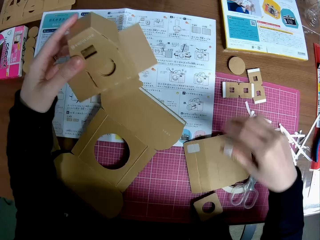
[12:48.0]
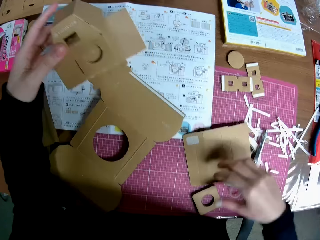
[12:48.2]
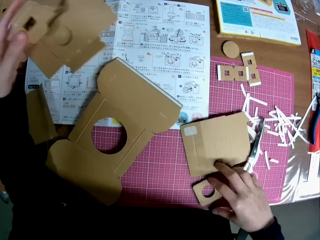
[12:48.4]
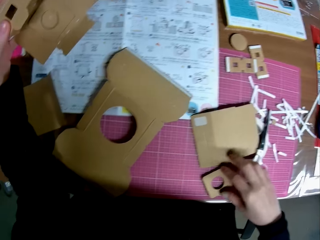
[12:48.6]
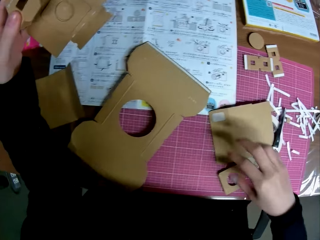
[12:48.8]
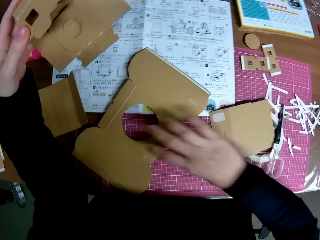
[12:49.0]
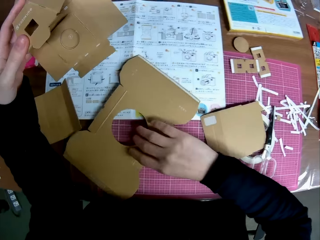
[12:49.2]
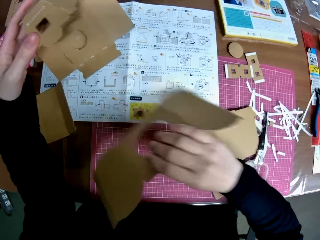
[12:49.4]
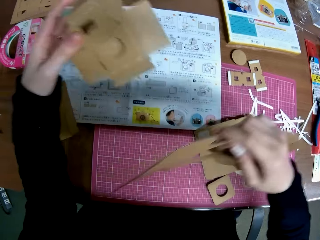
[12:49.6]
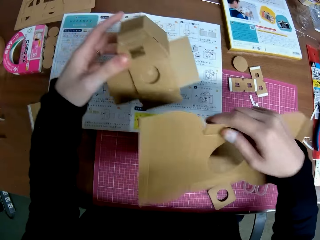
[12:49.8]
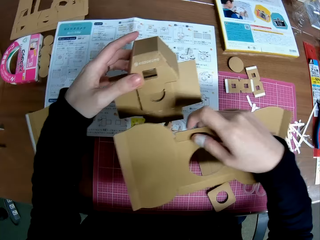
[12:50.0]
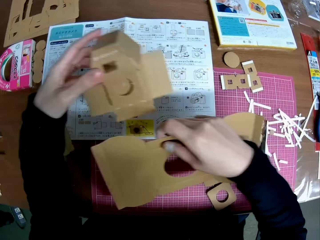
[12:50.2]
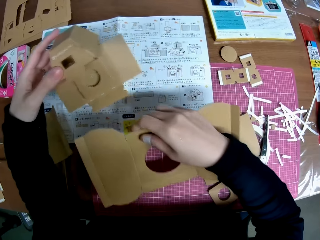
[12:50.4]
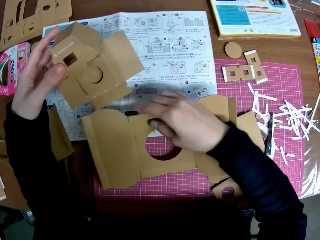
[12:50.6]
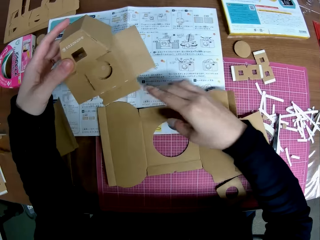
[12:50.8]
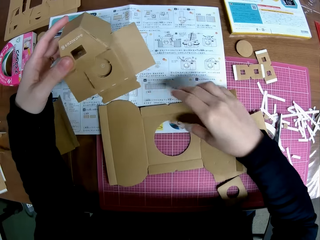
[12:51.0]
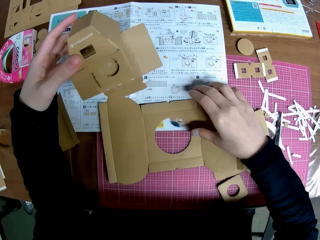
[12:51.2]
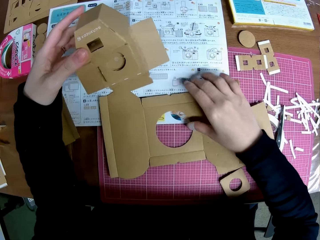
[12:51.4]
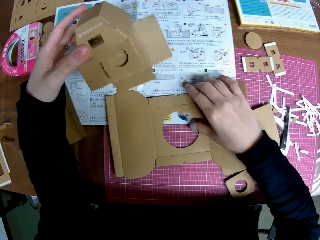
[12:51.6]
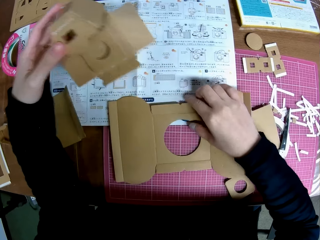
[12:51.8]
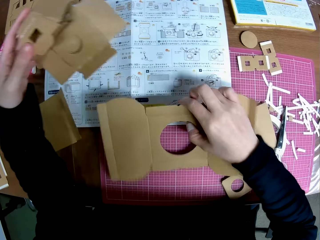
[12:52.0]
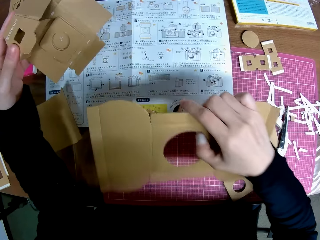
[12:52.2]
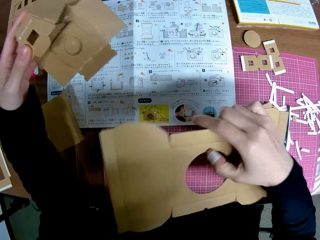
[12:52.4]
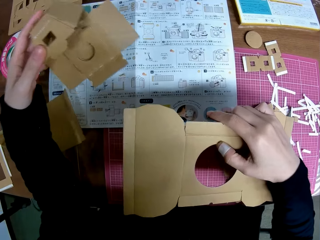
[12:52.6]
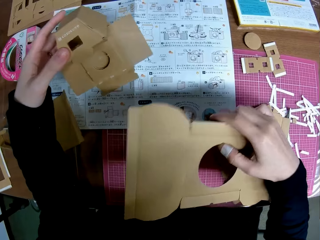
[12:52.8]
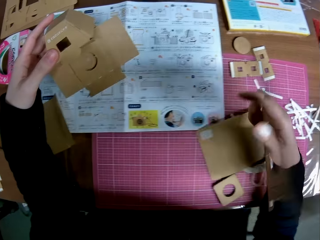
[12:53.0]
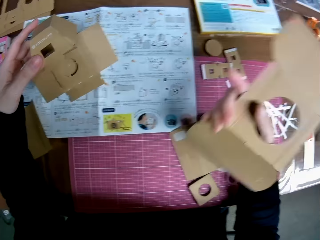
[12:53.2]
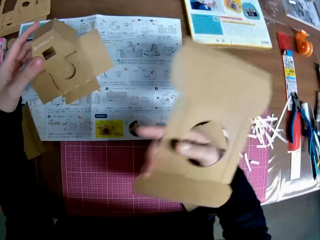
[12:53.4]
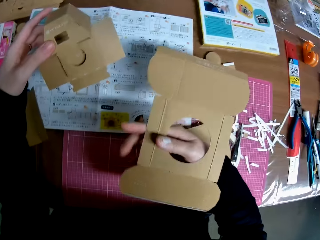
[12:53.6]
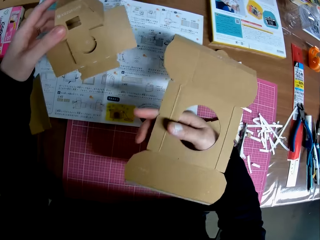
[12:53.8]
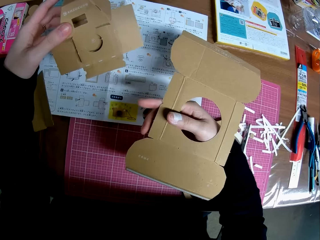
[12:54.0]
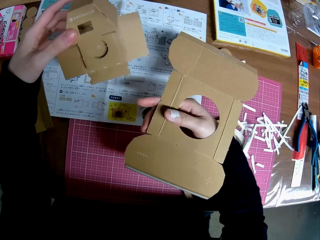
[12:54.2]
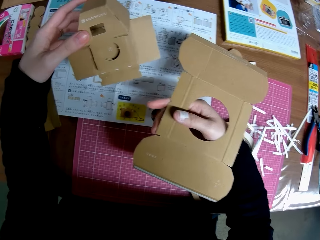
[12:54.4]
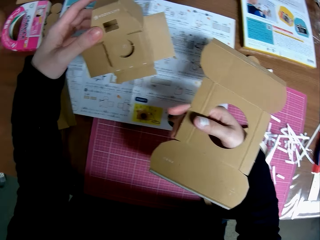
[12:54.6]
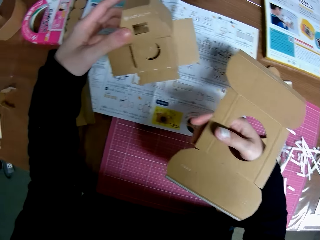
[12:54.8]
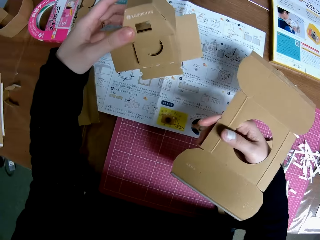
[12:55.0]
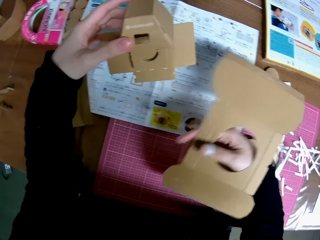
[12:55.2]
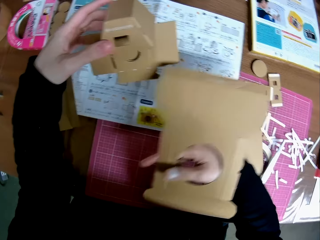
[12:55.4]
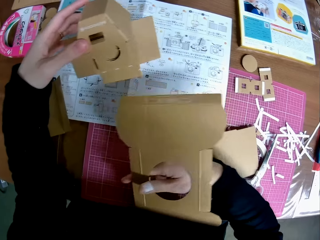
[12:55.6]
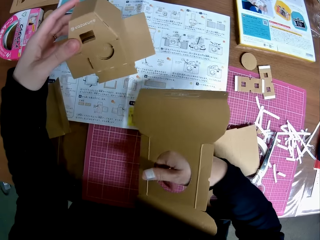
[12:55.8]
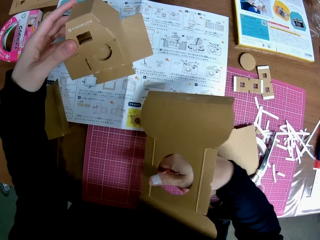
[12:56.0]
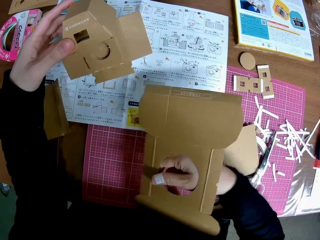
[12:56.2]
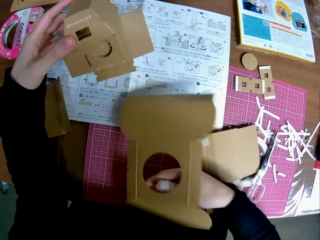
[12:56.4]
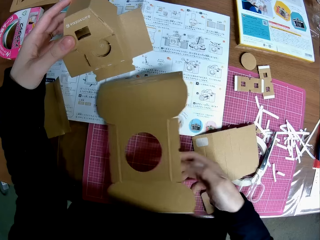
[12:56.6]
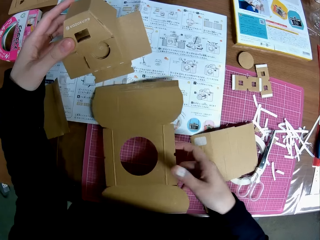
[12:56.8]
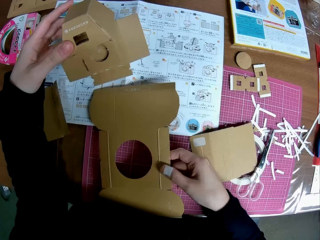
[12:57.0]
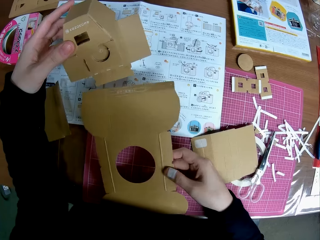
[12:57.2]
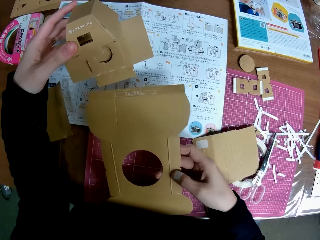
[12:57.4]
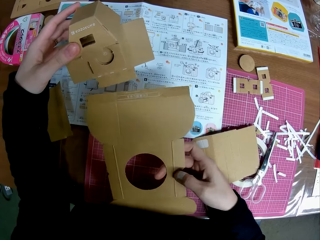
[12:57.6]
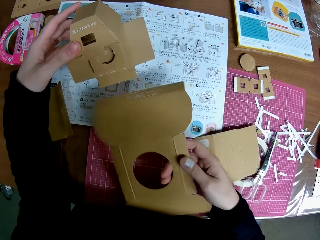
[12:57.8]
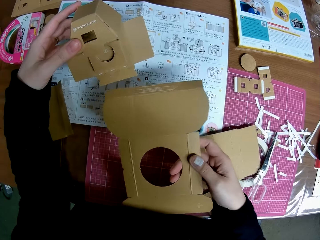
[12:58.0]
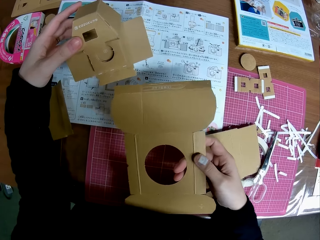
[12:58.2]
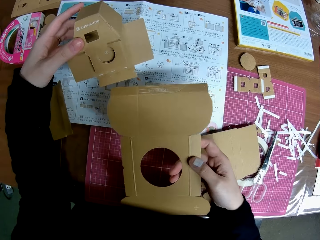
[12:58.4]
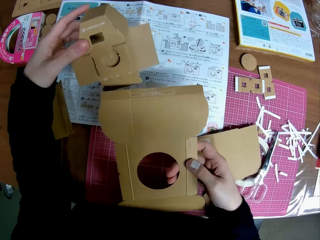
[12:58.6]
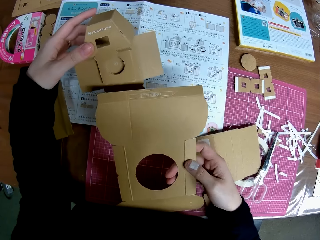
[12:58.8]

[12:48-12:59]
The camera wearer picks up a piece of paper mechanical model or cardboard box from the table with his right hand. He turns the piece of cardboard box on the table. He drops the piece of paper mechanical model on the table with his right hand. He picks up the piece of paper mechanical model from the table with his right hand. He turns the piece of cardboard box on the table. He holds the piece of cardboard box. He places the piece of paper mechanical model on the table with his right hand.

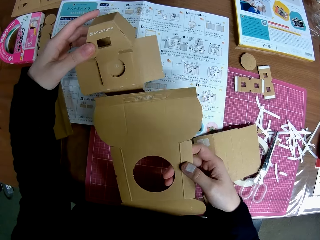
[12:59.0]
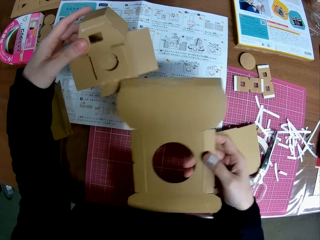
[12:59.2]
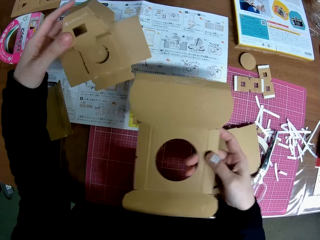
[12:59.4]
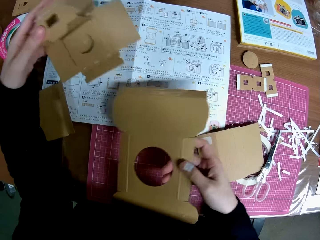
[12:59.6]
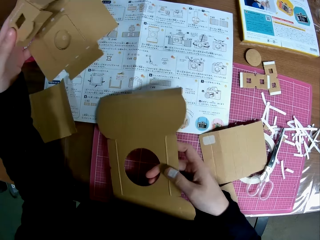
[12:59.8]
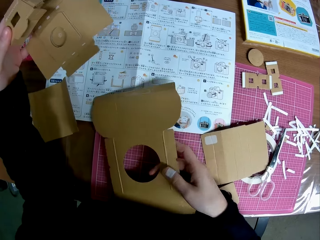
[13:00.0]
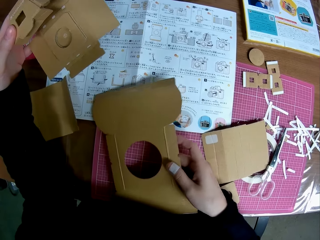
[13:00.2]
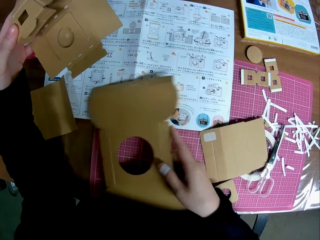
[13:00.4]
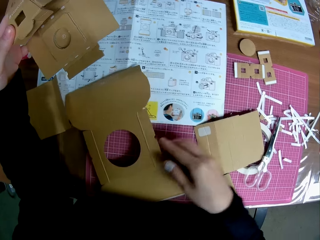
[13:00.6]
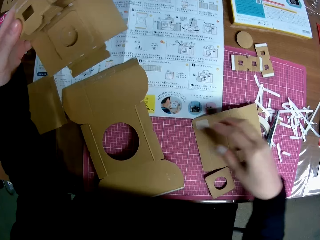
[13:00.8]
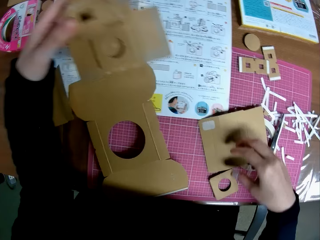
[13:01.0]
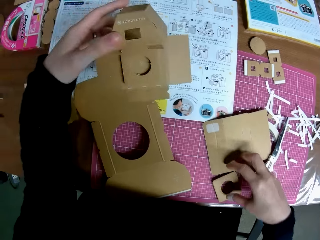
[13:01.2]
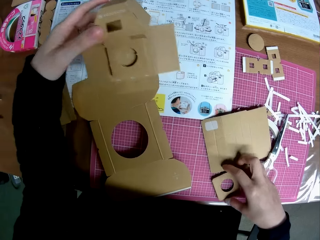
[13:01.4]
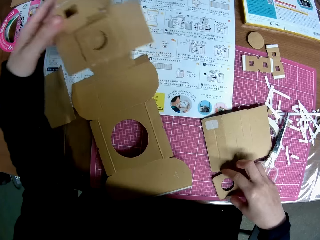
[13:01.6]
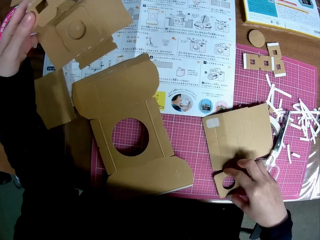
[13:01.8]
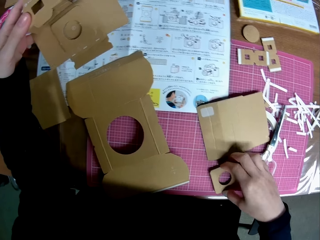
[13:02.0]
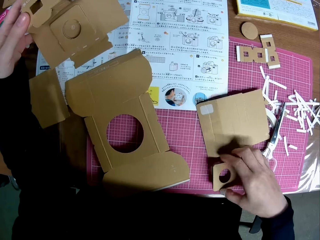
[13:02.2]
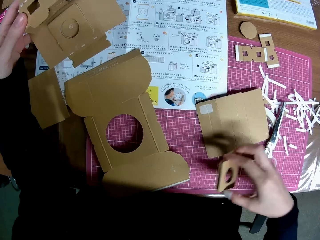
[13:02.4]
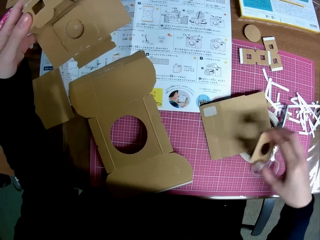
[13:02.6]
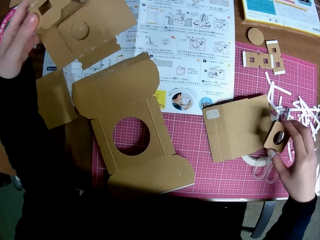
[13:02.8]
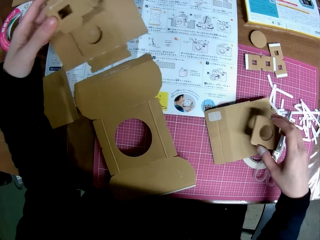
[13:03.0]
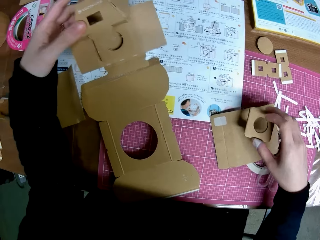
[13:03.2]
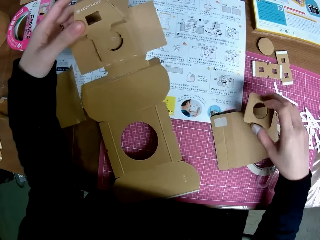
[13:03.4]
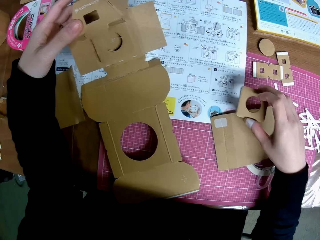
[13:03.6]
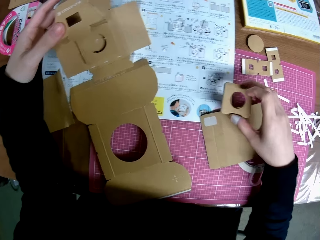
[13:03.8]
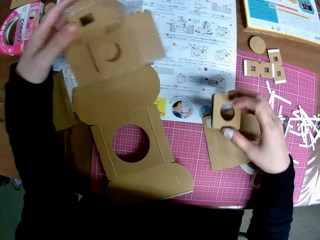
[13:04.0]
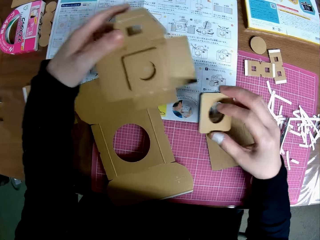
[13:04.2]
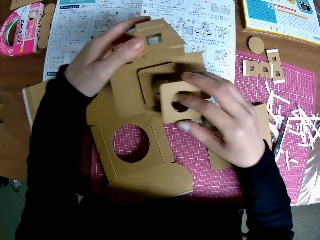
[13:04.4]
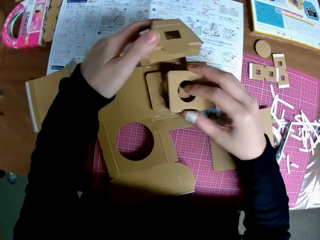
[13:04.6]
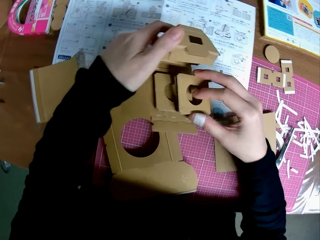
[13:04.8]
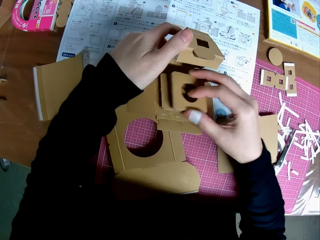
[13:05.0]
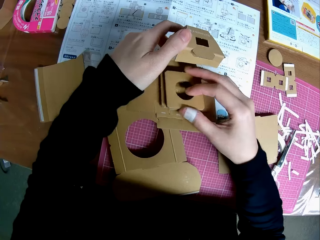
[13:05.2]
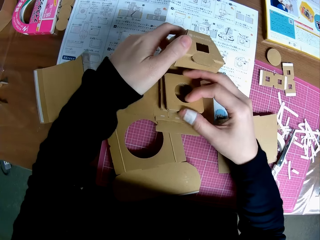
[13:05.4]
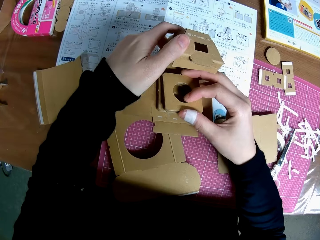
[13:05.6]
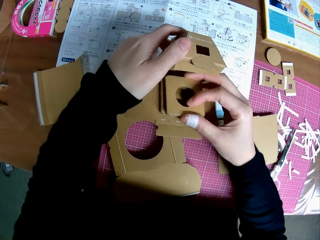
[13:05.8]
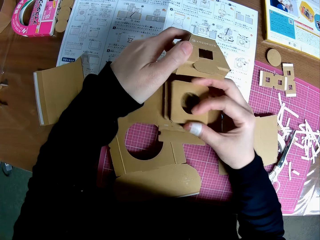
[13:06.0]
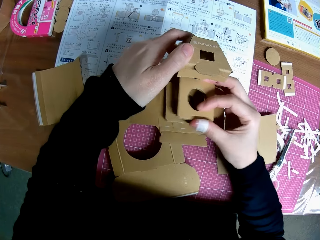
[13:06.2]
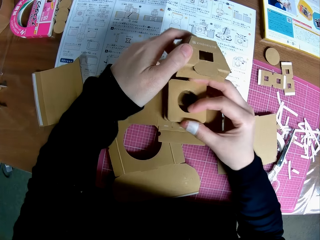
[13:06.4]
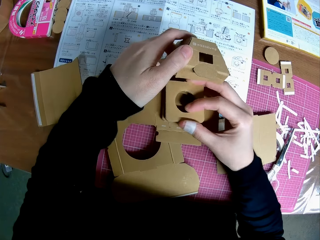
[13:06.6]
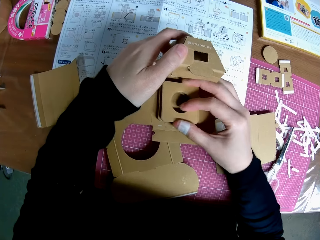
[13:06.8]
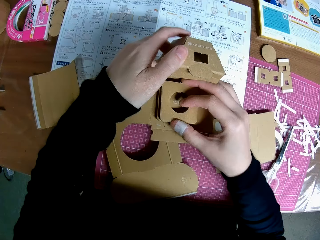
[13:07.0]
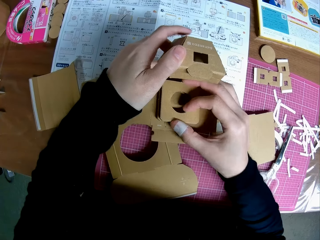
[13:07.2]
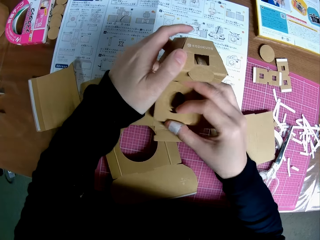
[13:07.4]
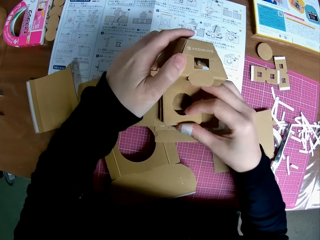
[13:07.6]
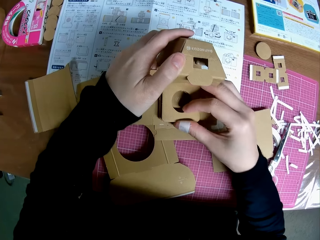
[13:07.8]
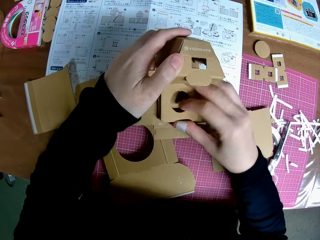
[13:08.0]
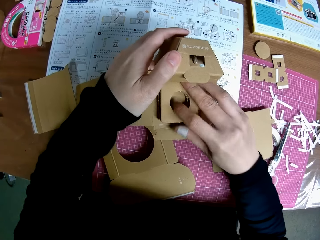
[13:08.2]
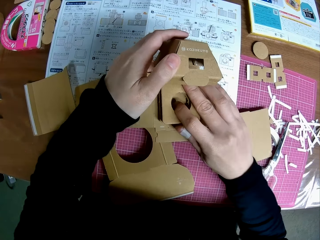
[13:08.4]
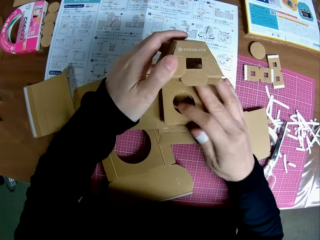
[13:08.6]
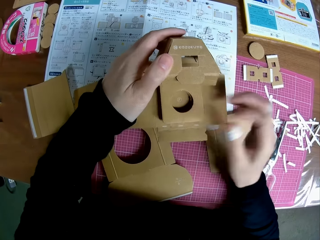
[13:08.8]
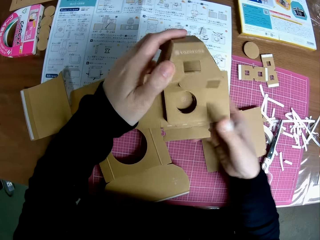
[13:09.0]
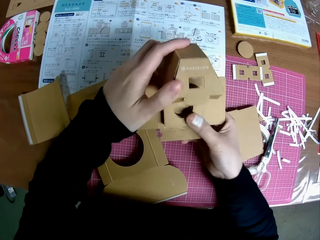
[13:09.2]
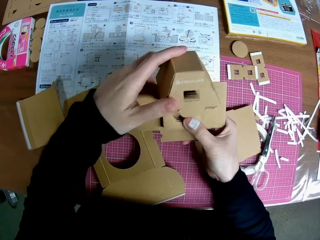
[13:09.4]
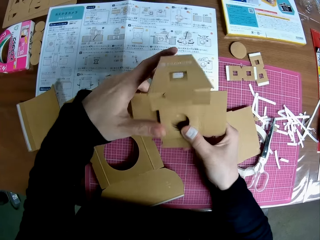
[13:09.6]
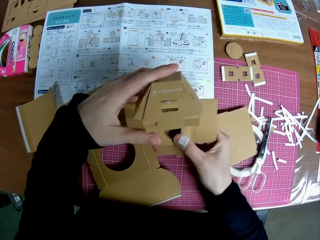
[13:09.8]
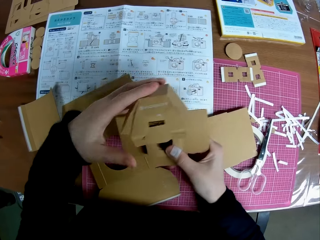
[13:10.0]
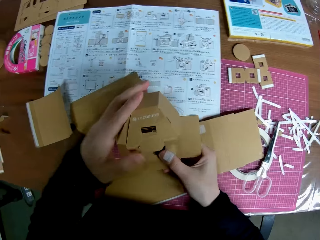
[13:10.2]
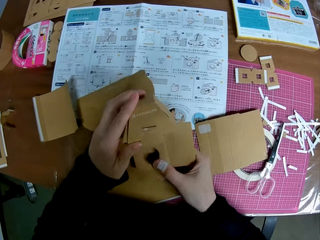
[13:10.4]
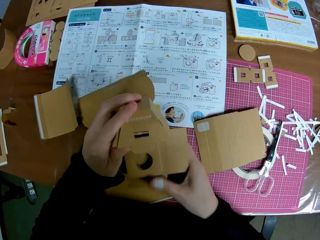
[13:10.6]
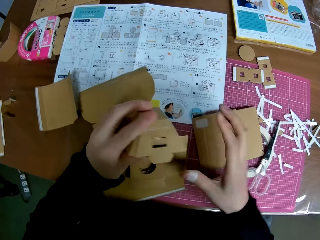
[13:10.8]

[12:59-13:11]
The camera wearer places the piece of paper mechanical model or cardboard box on the table with his right hand. He picks the piece of paper mechanical model from the table with his right hand. He holds the piece of cardboard box. He places the piece of paper mechanical model in his right hand on the piece of paper mechanical model in his left hand. He holds the piece of cardboard box. He handles the piece of paper mechanical model with both hands.
